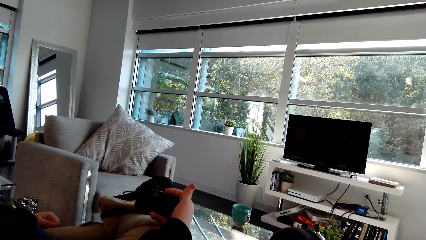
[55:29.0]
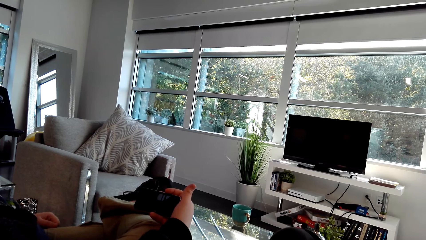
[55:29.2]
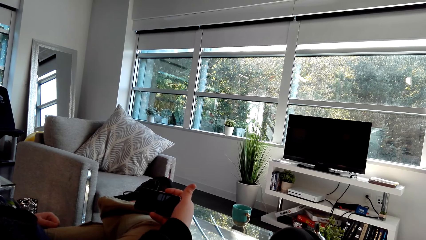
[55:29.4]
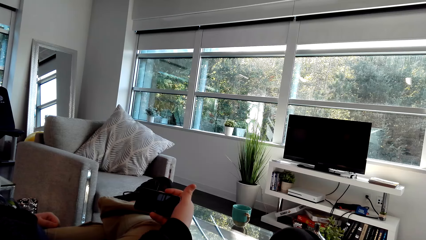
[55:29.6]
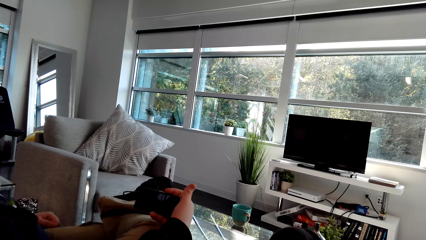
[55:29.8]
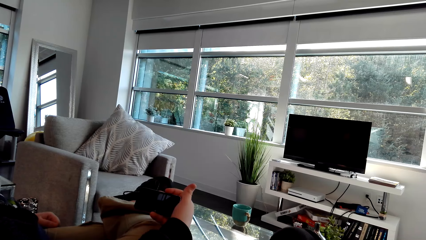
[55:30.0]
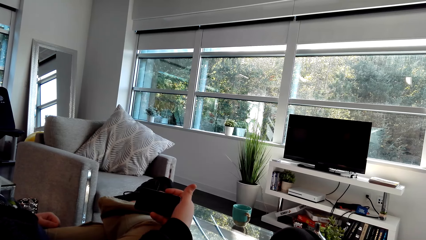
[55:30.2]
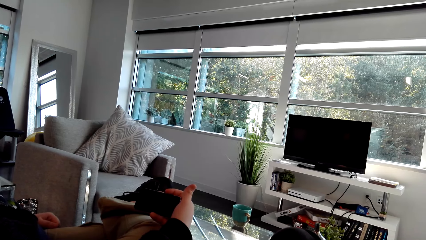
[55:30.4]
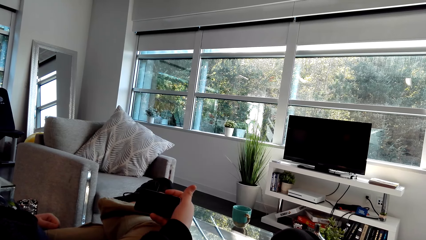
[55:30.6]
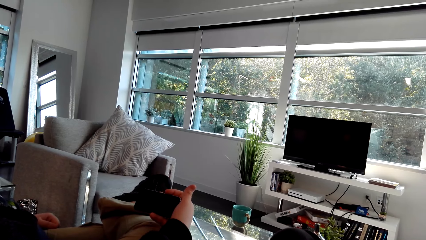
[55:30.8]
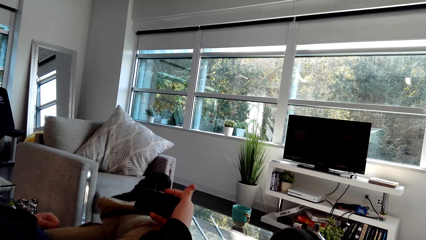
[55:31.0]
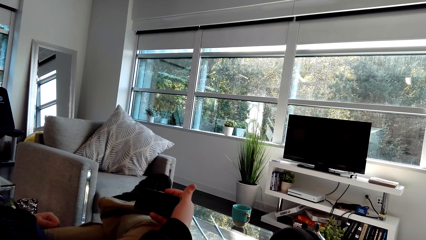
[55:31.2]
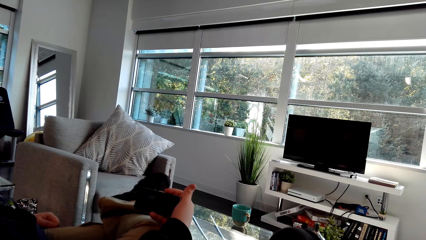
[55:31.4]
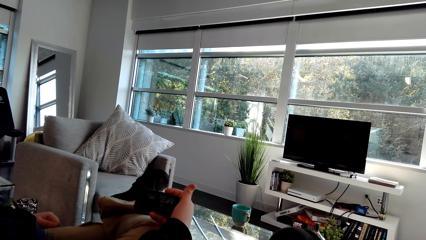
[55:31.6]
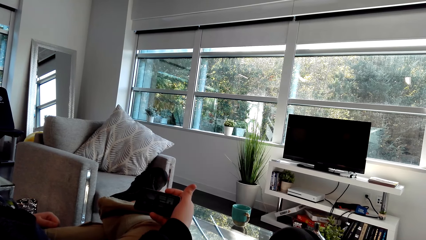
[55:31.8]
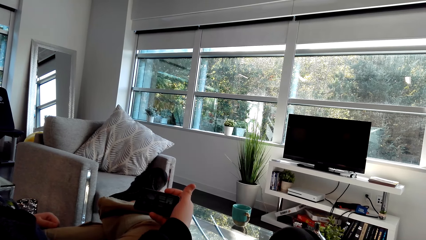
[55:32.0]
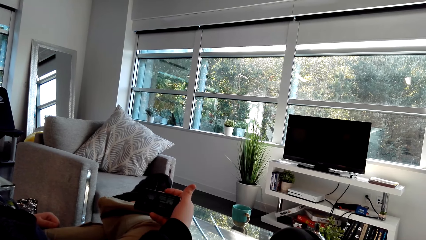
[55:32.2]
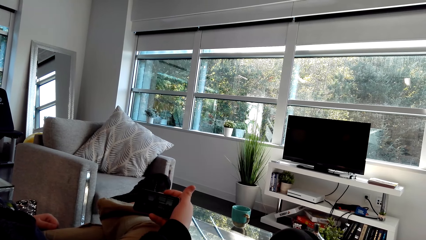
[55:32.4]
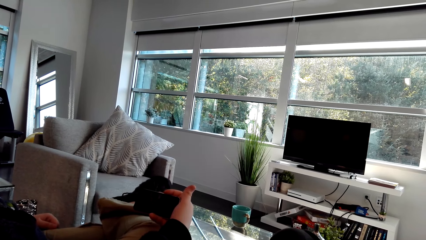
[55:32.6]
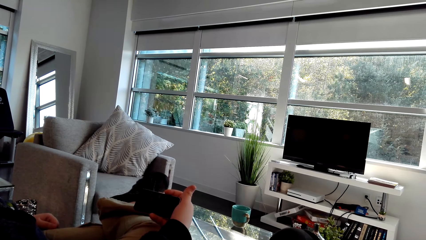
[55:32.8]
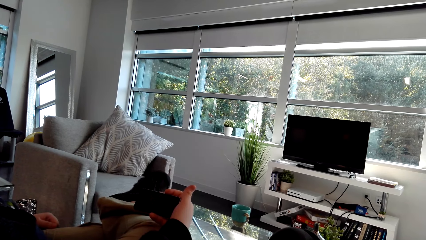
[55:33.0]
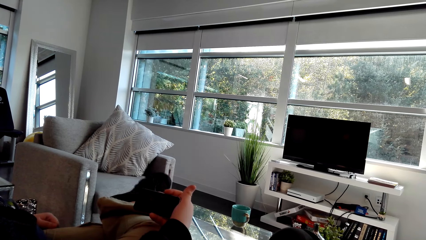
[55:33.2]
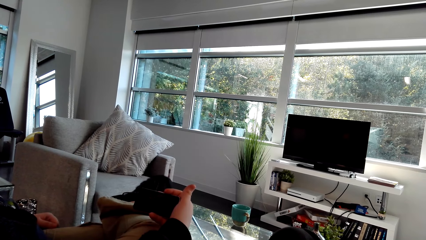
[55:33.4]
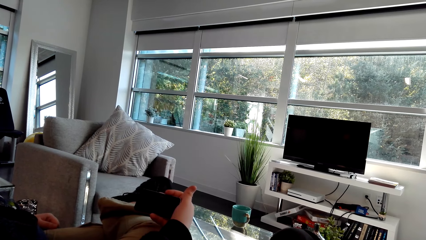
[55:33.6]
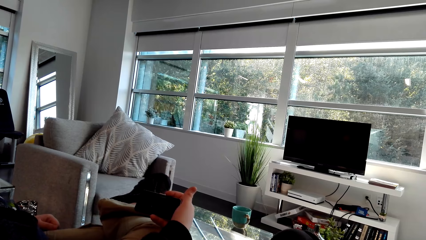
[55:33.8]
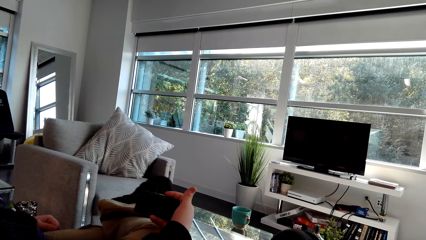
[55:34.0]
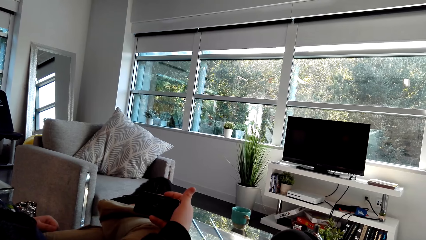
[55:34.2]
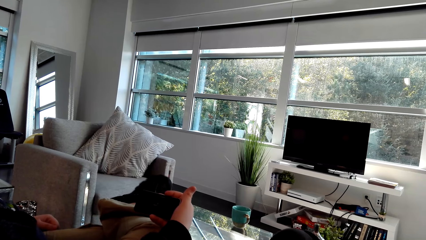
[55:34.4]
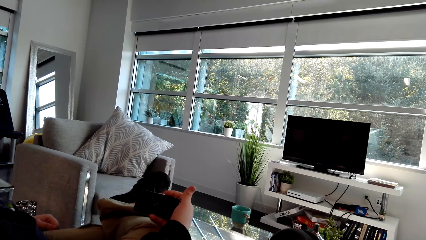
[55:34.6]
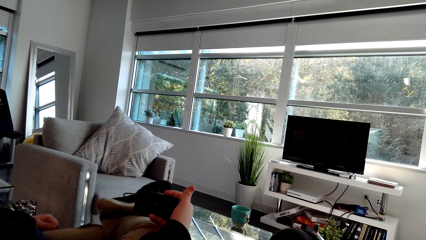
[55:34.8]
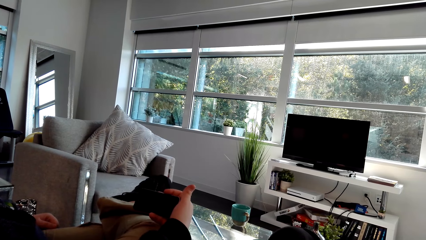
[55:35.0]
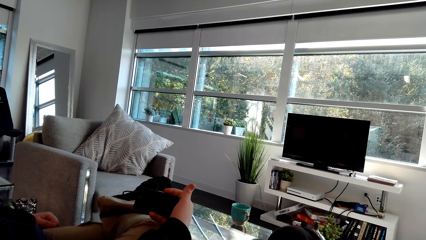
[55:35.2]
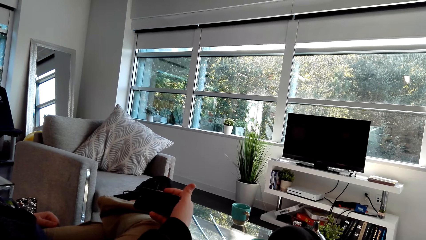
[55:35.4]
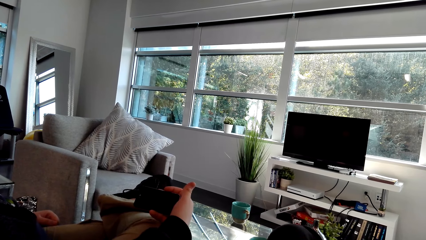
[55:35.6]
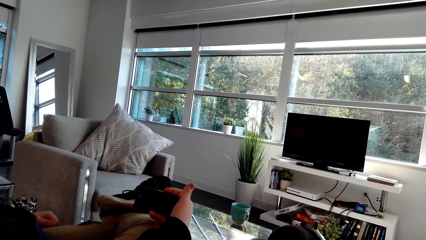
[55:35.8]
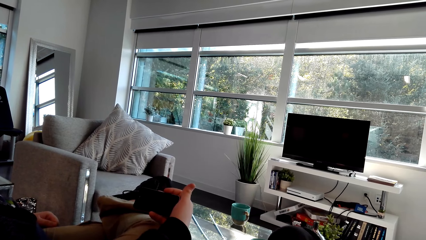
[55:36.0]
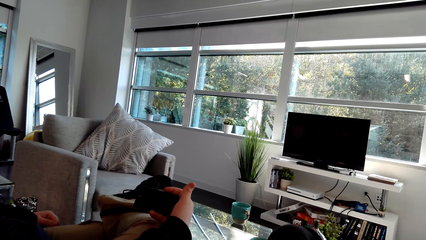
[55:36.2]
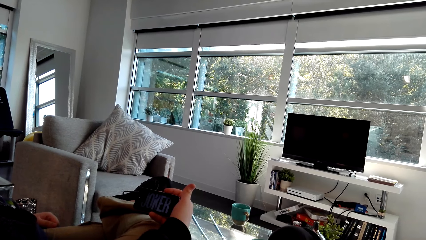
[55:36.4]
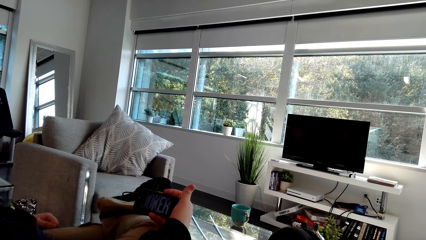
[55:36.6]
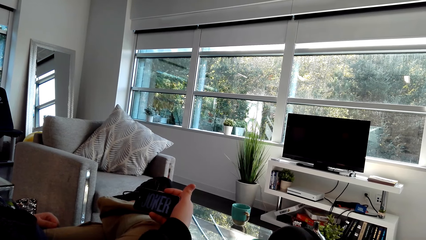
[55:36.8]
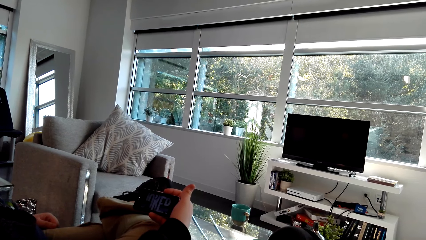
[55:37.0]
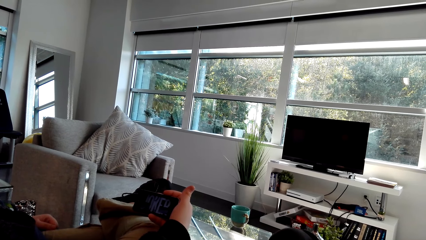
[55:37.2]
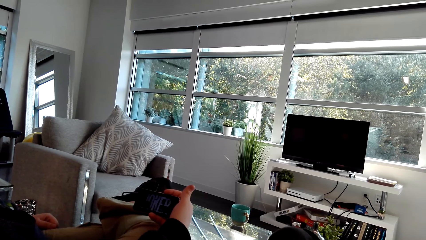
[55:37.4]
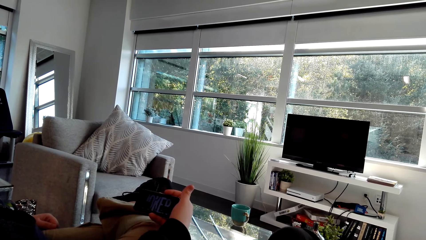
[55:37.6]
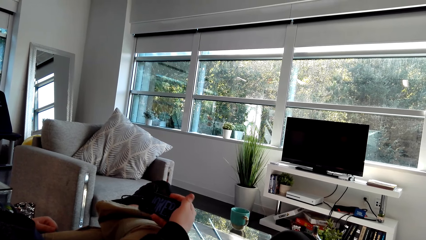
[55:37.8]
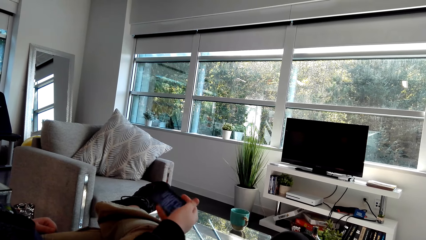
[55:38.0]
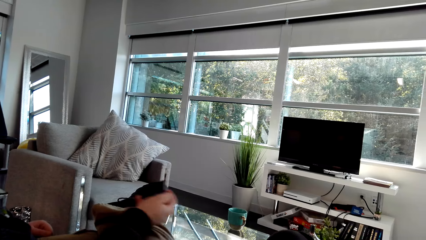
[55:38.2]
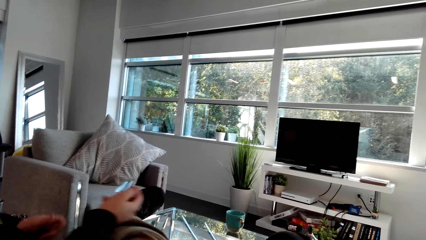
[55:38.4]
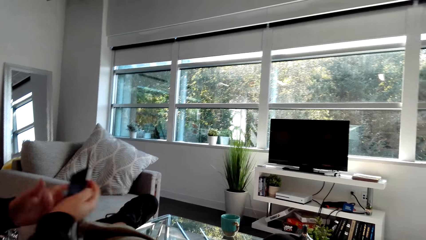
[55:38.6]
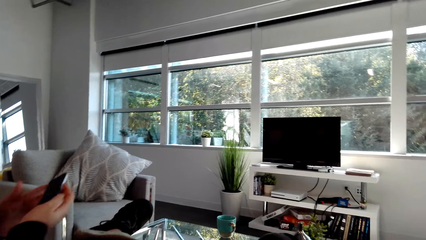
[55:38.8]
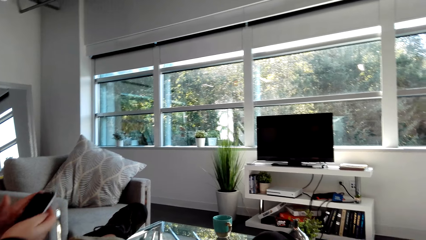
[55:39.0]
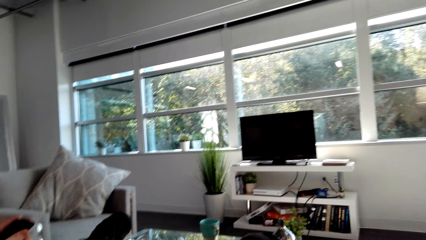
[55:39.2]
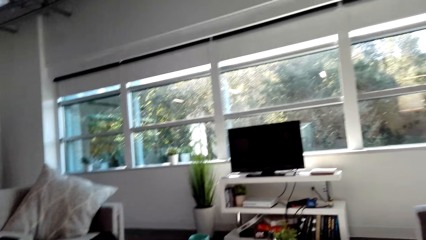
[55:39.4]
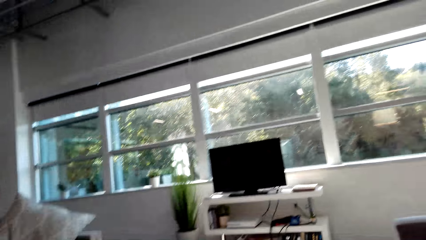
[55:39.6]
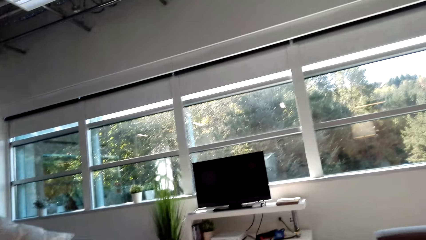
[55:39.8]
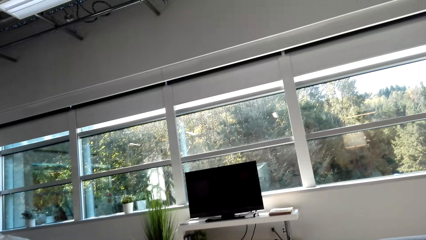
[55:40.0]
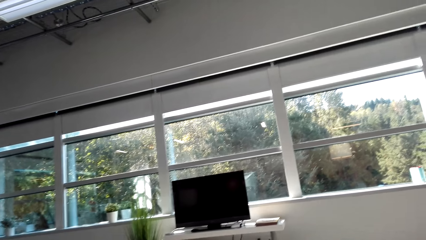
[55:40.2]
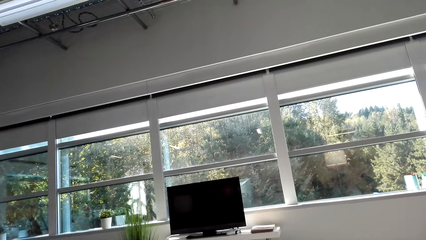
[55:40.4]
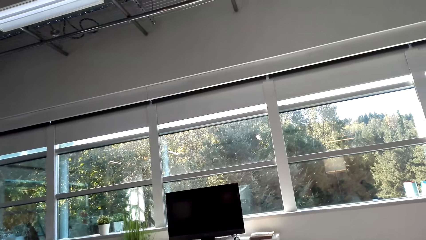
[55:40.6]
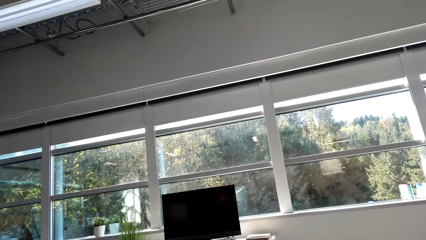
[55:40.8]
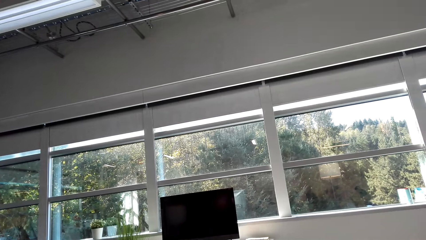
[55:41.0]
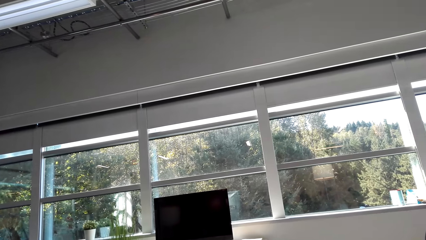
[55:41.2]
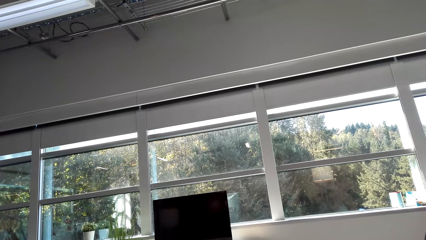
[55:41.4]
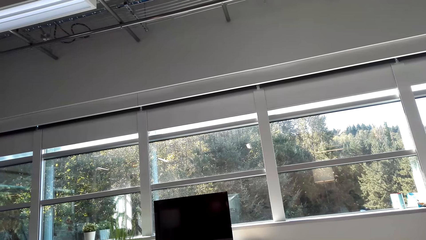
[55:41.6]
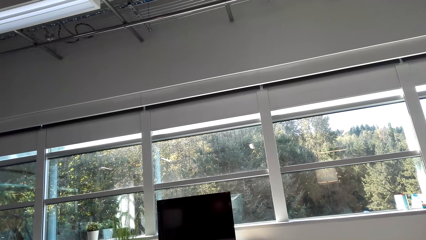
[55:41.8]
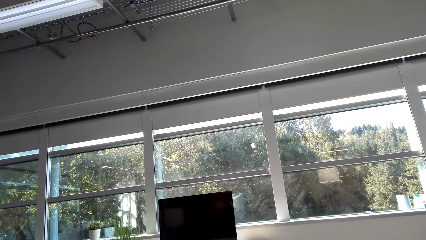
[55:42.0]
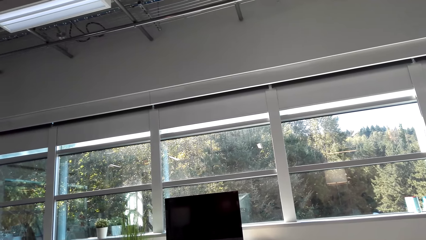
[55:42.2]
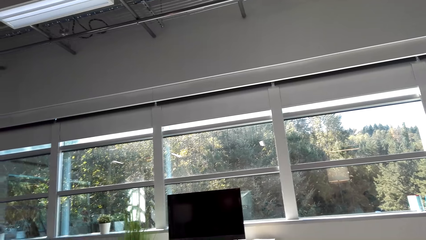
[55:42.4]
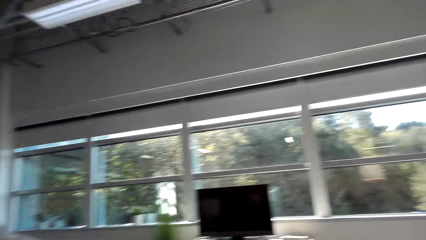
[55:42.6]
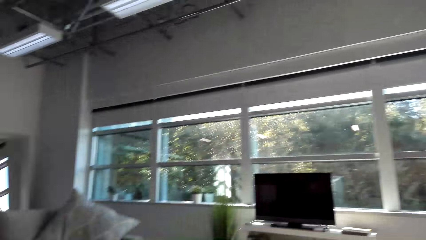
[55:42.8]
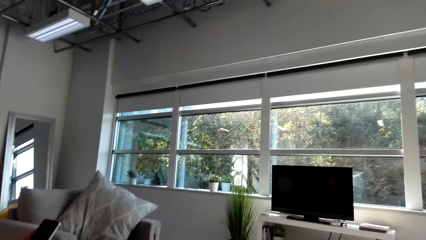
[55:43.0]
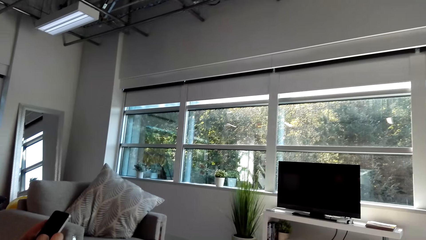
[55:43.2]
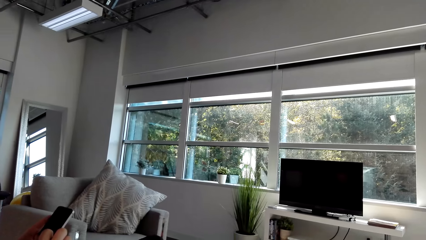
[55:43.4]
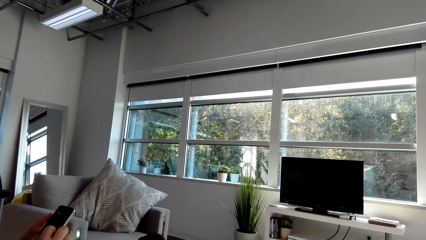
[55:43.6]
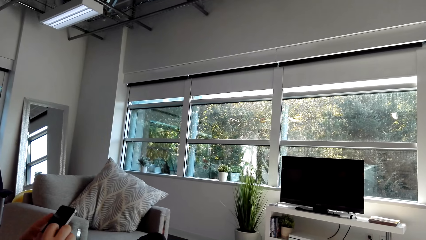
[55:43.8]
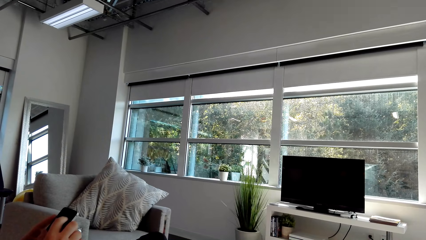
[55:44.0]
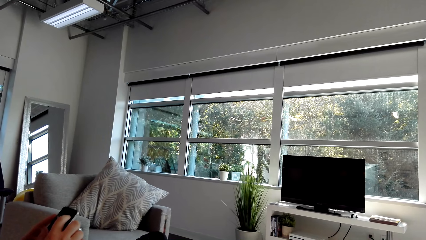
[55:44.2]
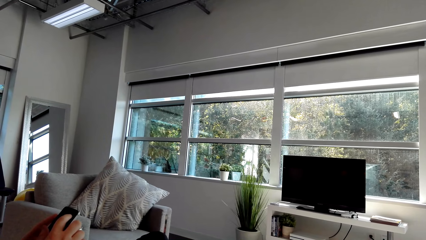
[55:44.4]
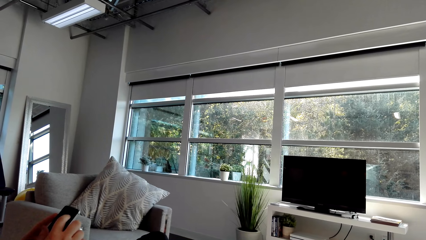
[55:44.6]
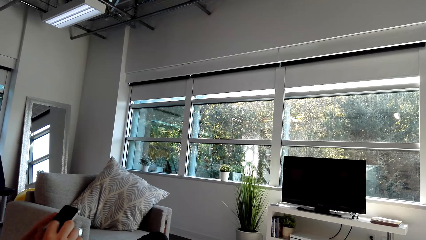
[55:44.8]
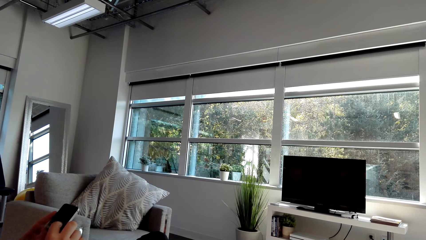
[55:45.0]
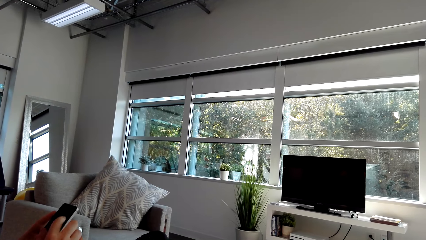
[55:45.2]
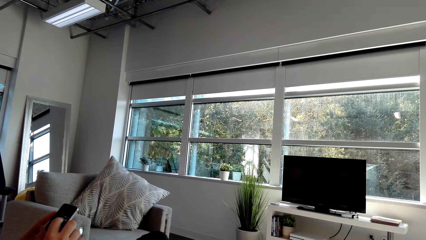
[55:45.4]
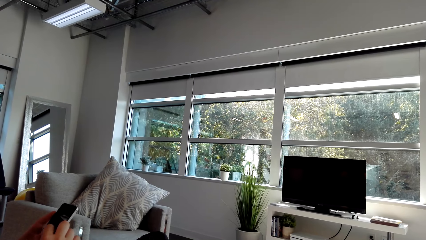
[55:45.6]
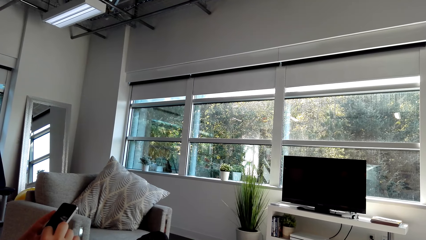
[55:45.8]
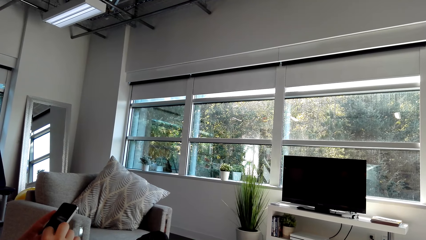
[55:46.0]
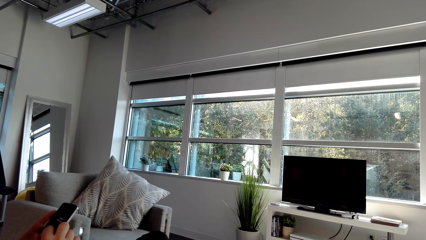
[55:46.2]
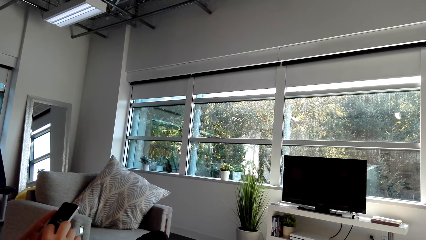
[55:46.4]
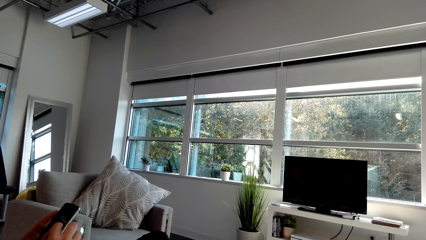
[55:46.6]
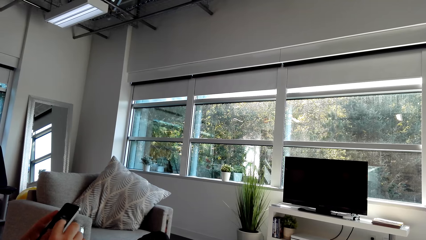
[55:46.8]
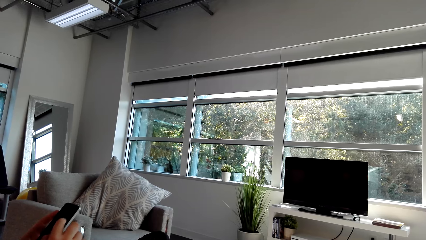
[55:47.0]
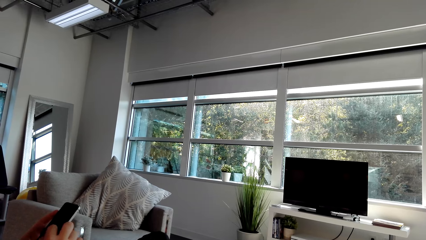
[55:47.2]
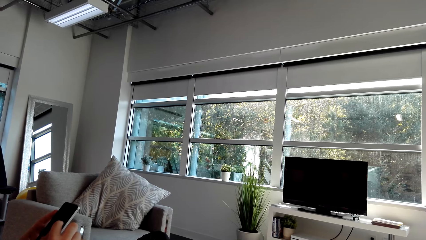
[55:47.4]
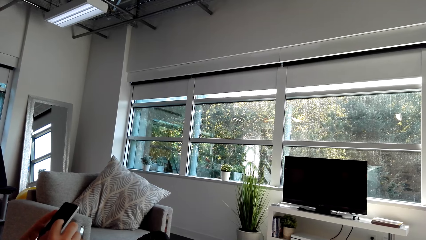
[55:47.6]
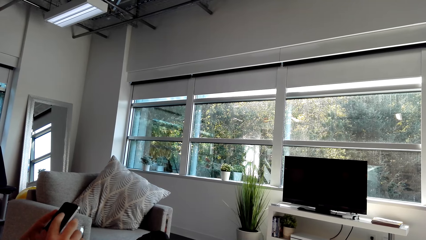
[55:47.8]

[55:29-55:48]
A man moves the leg. The man watches the video. The camera wearer looks around. The man scrolls the phone.
